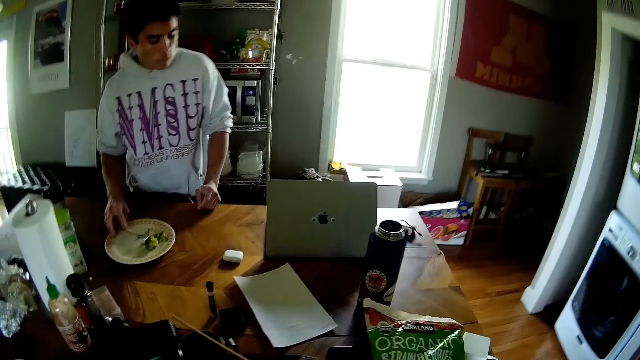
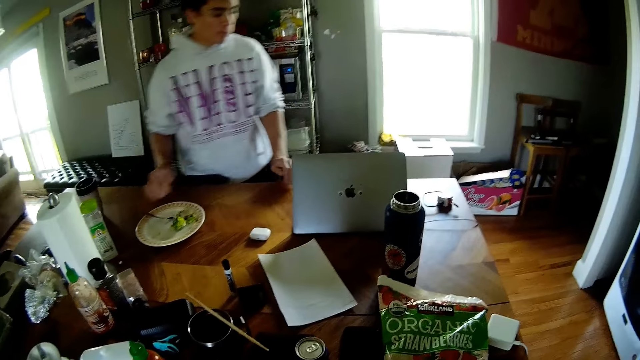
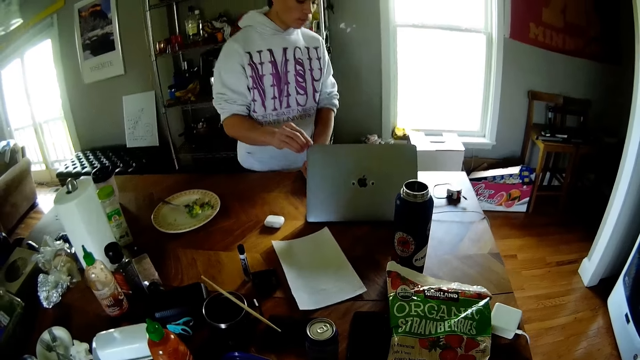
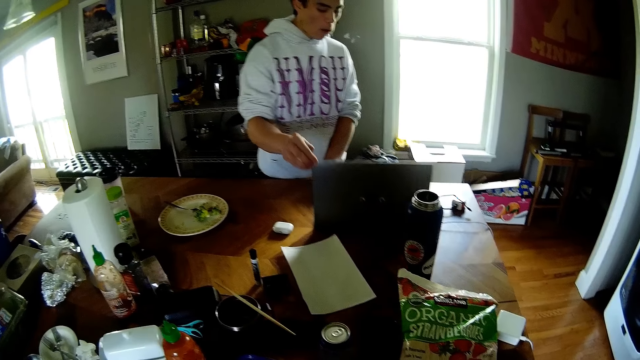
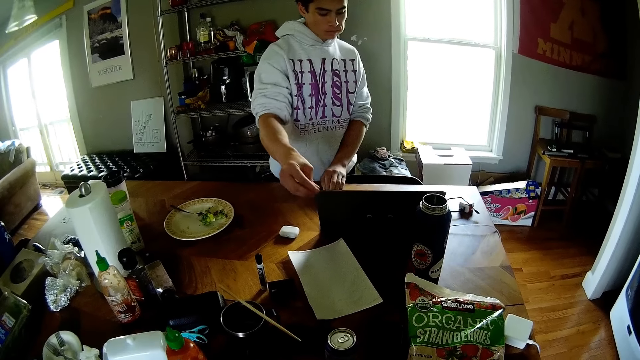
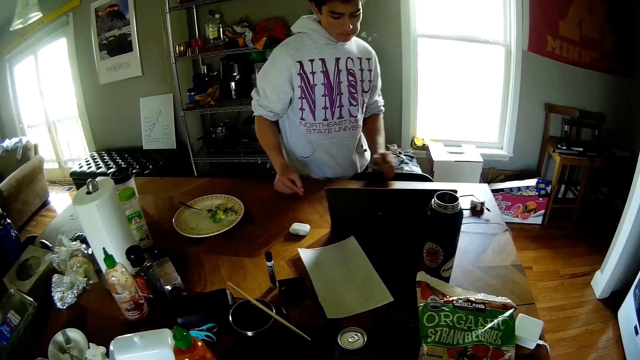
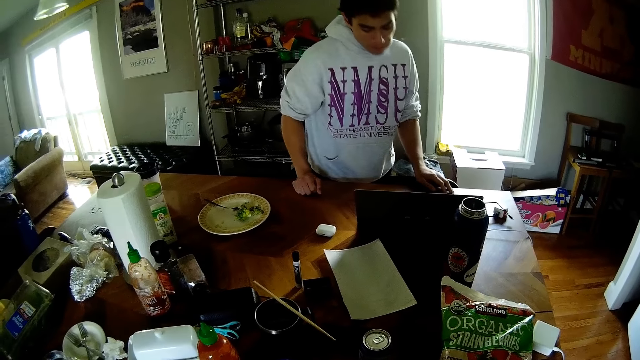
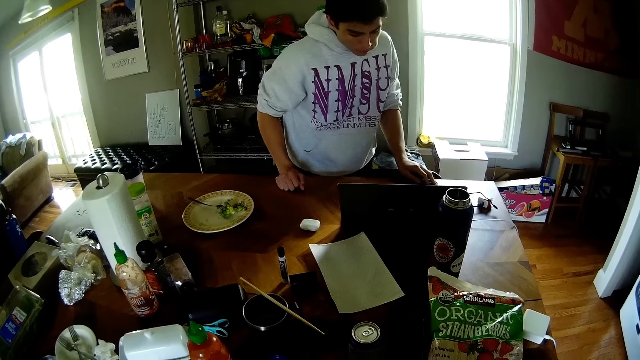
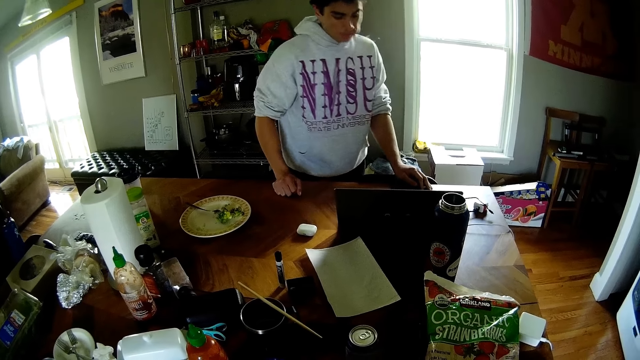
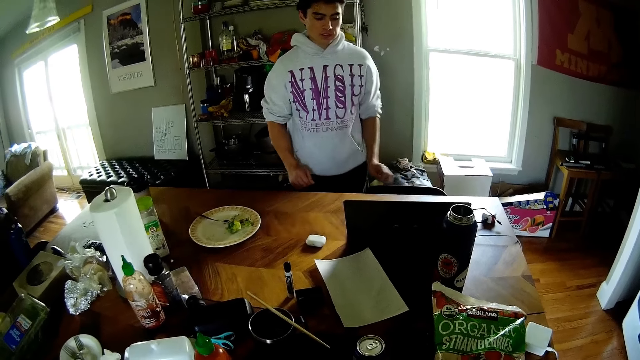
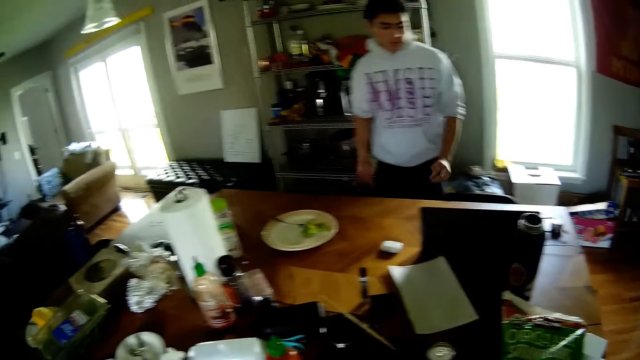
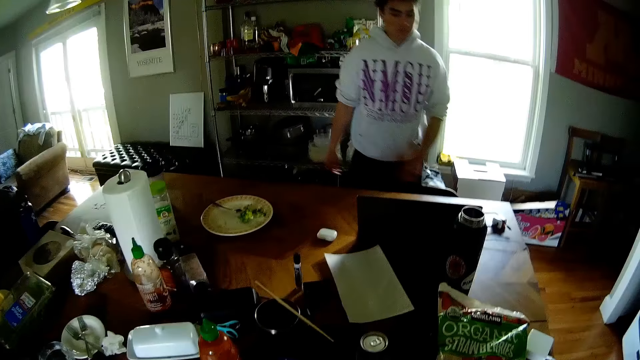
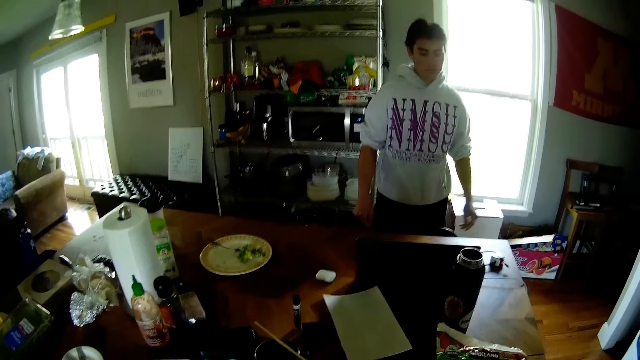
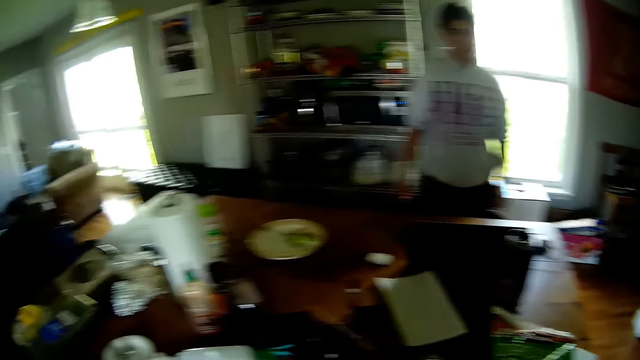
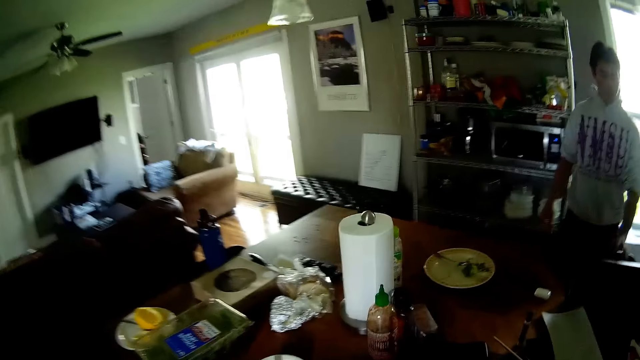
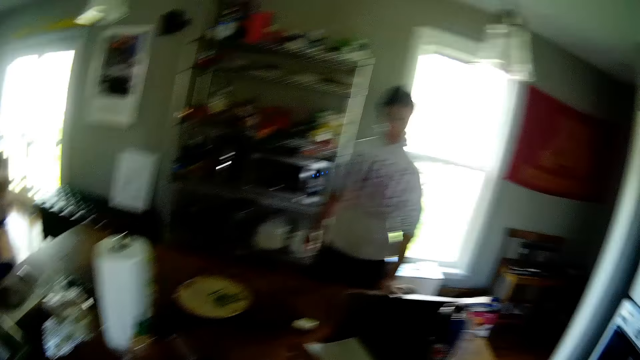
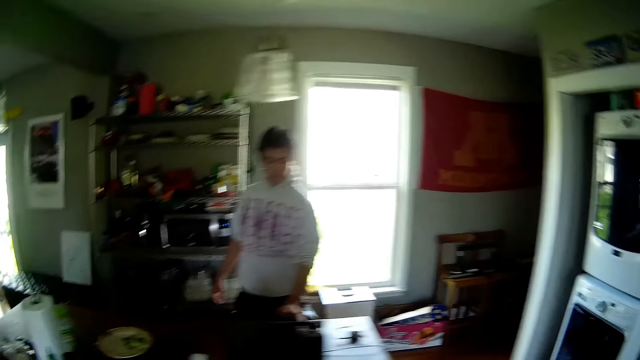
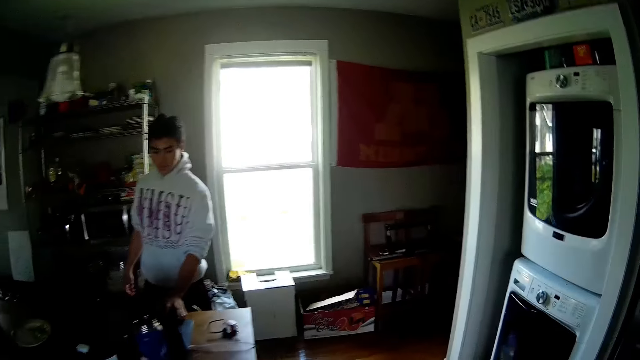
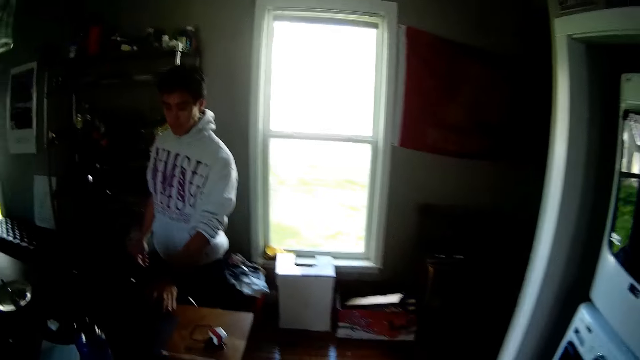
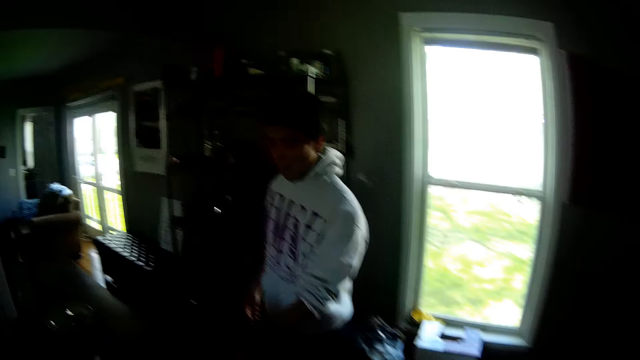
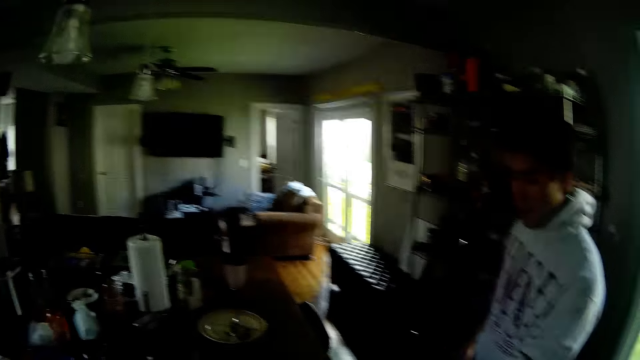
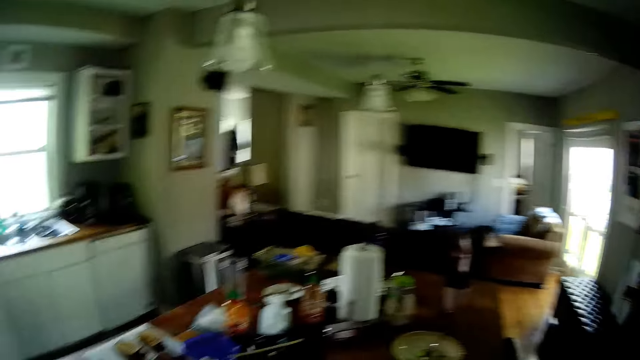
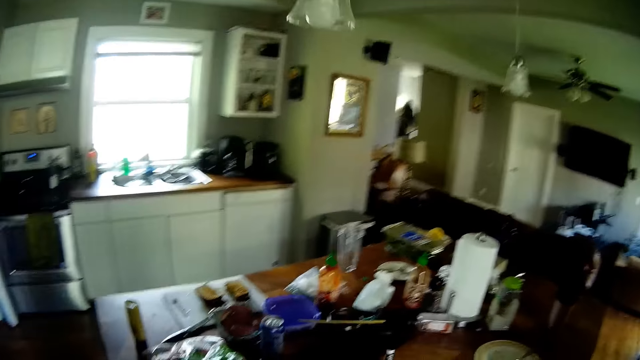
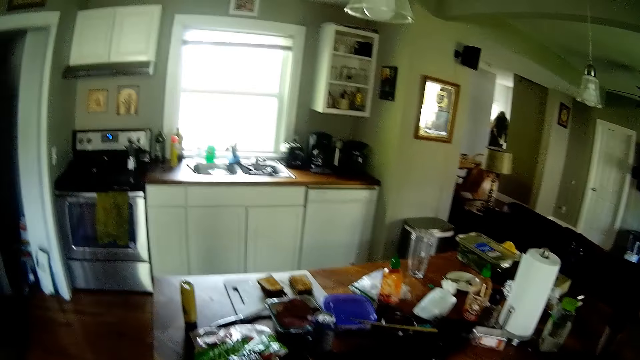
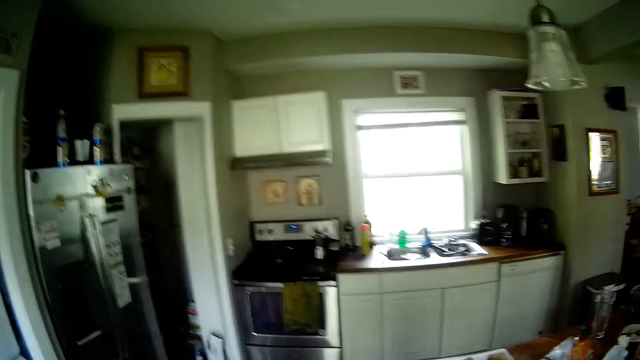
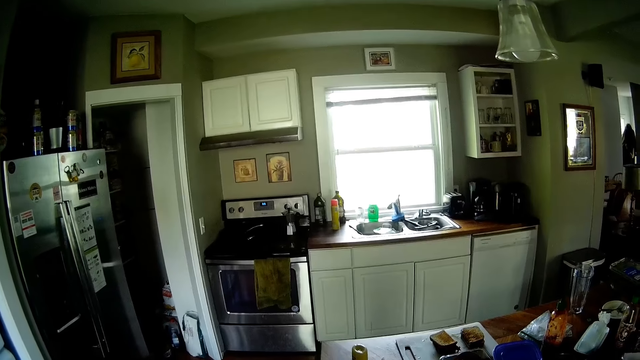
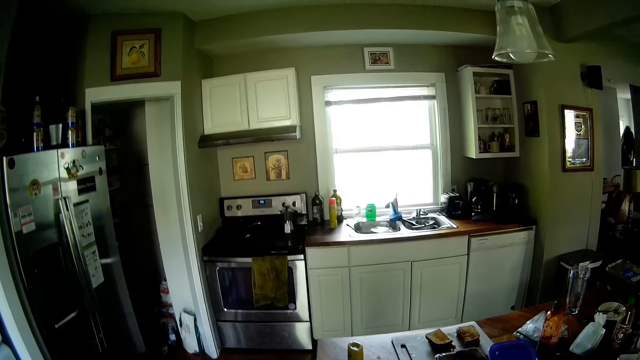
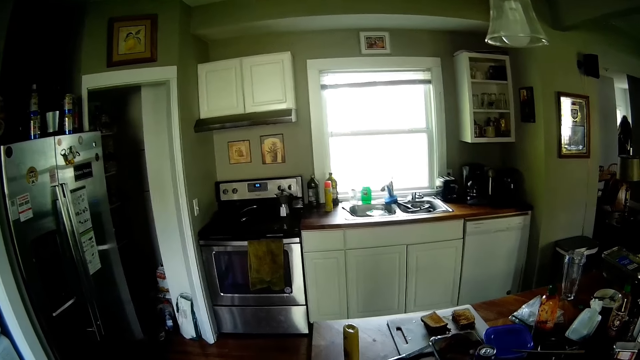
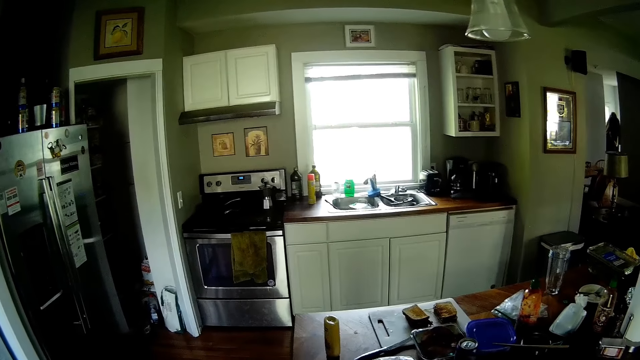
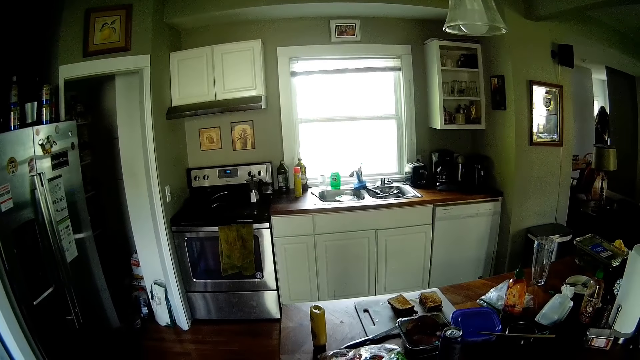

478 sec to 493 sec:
The man places the fork on the plate on the left table with his right hand. He places his left hand on the table, pushes a laptop screen on the table with his right hand, and holds the laptop. He places both hands on the table. He removes both hands from the table. He places his left hand on the table. The camera wearer looks around.

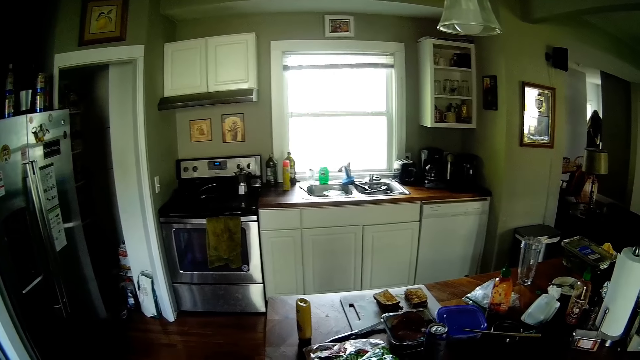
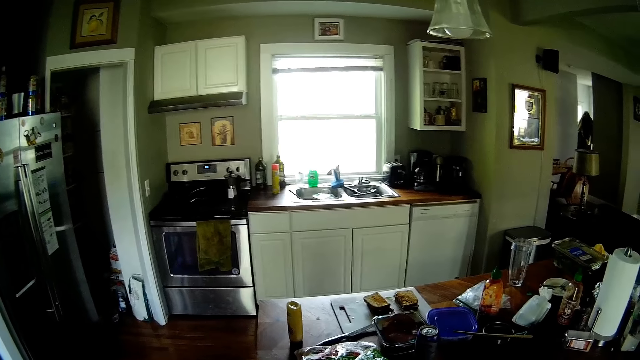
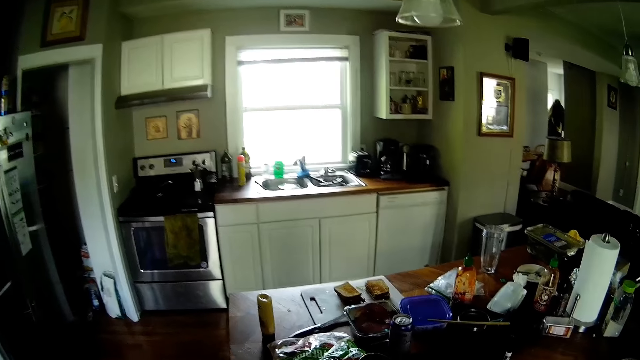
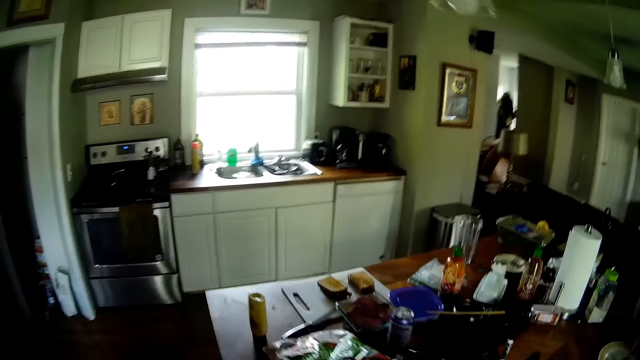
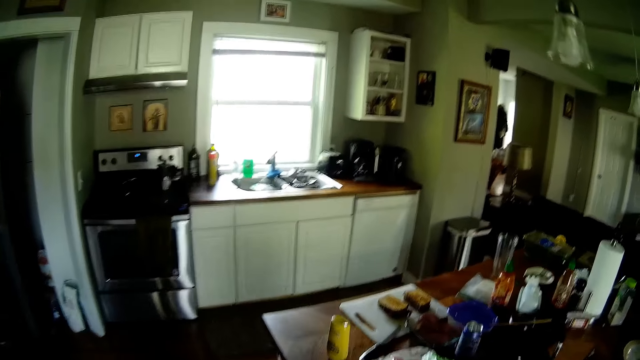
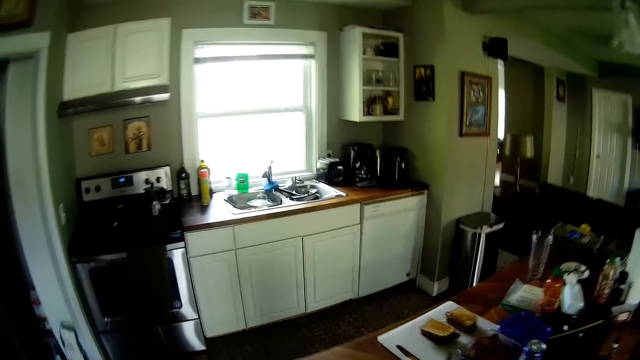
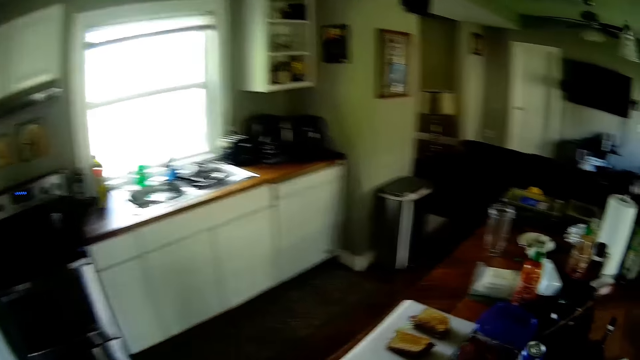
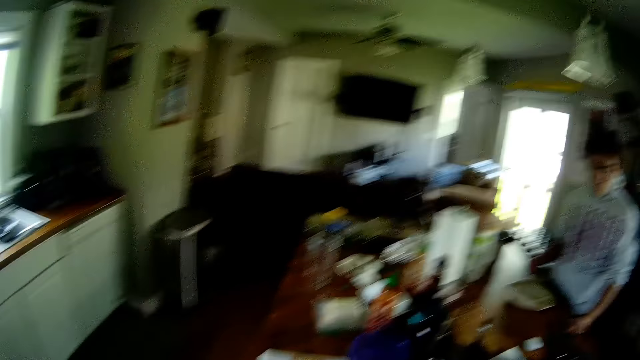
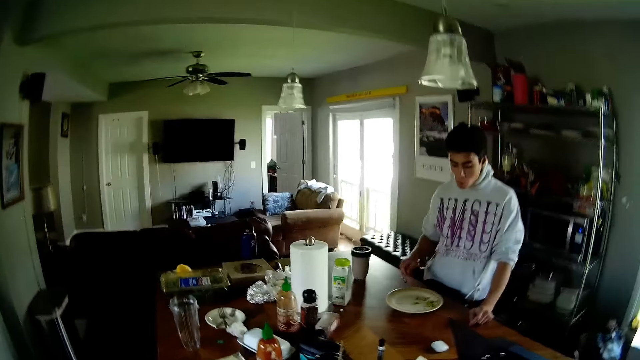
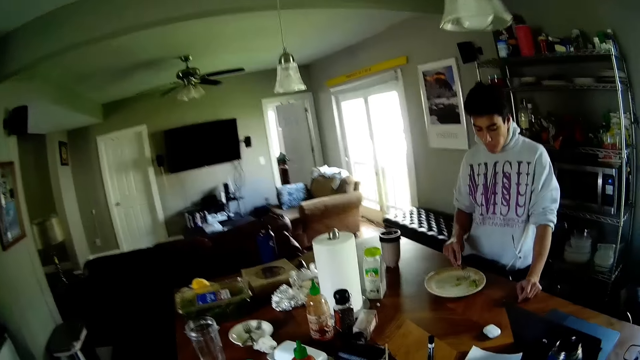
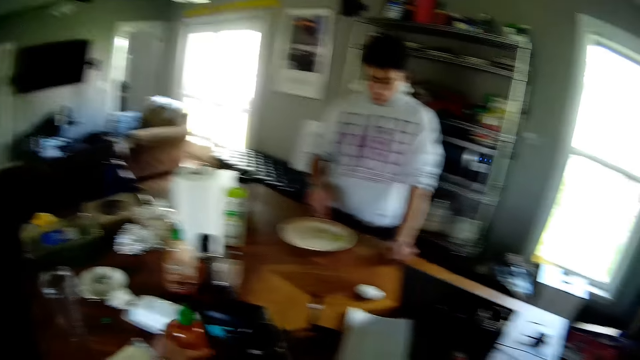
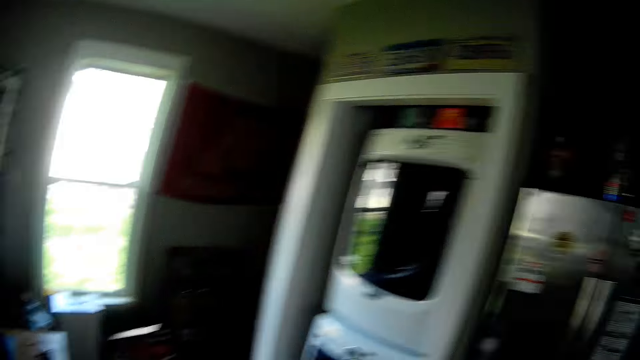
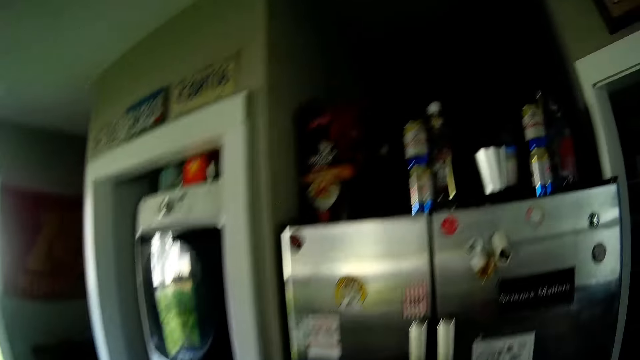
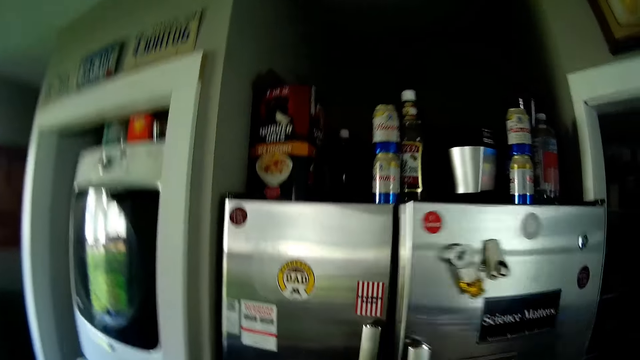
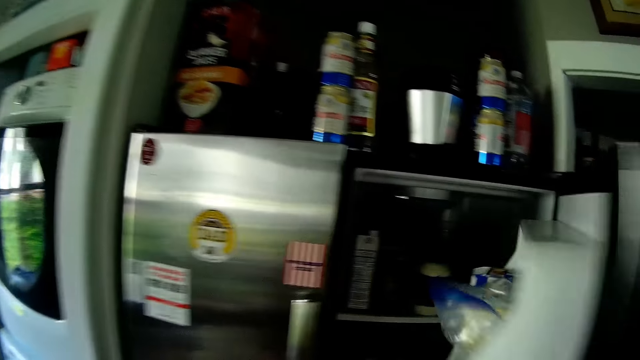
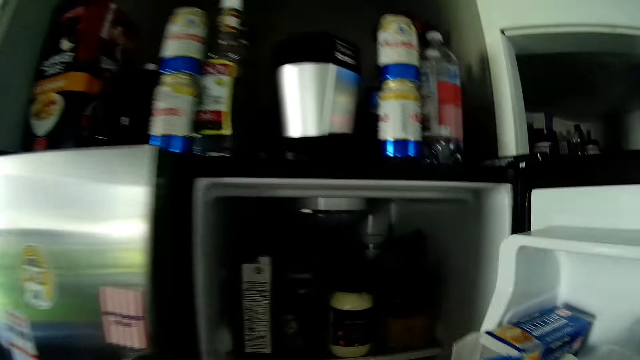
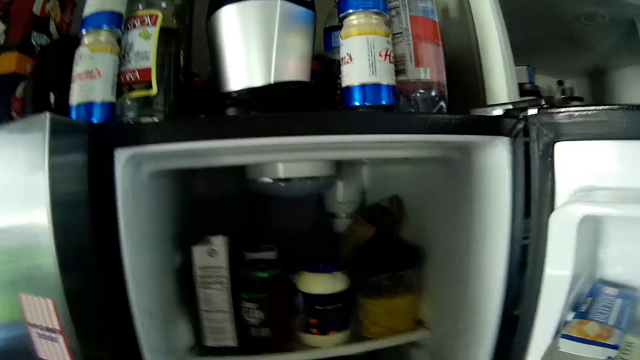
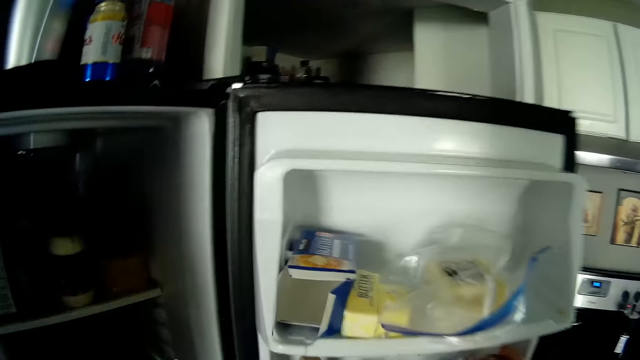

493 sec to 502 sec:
The man holds the fork with his right hand. The camera wearer opens the fridge with his right hand.
